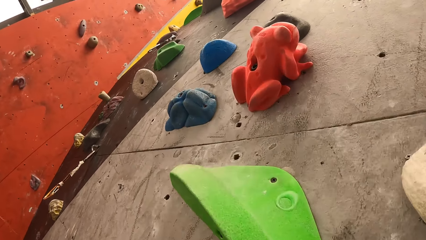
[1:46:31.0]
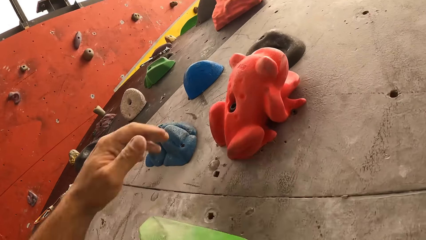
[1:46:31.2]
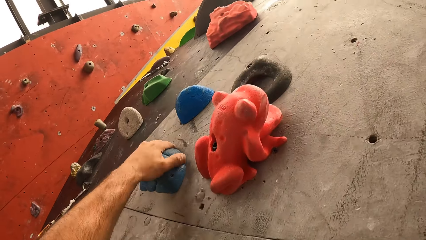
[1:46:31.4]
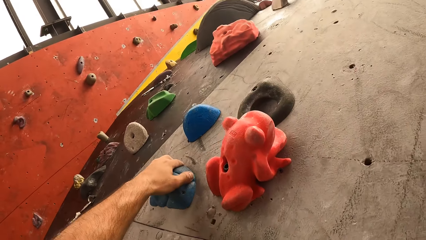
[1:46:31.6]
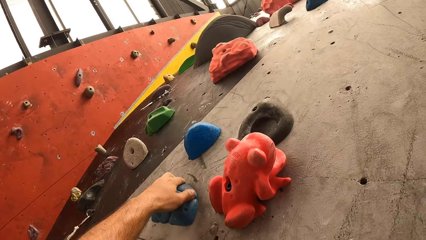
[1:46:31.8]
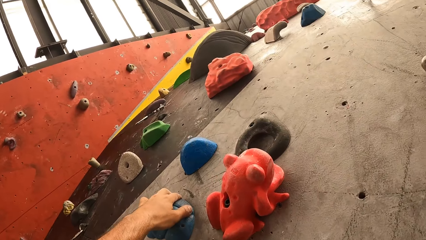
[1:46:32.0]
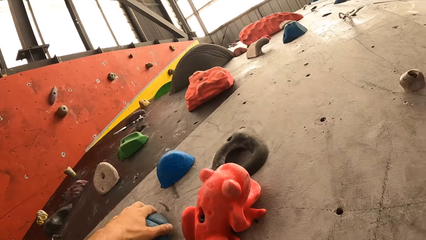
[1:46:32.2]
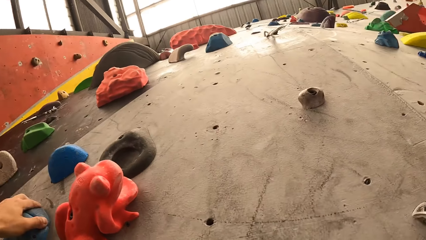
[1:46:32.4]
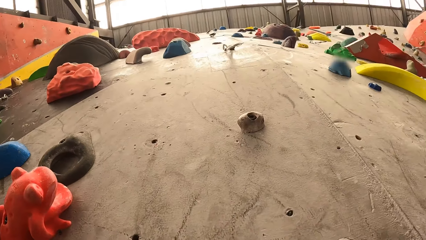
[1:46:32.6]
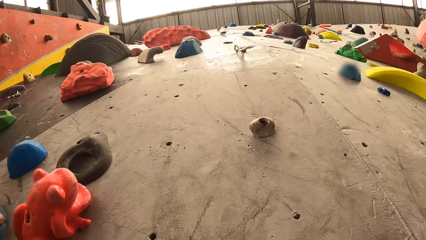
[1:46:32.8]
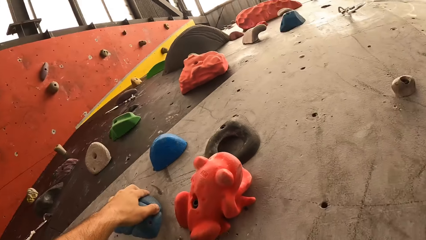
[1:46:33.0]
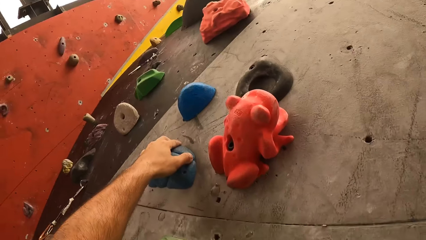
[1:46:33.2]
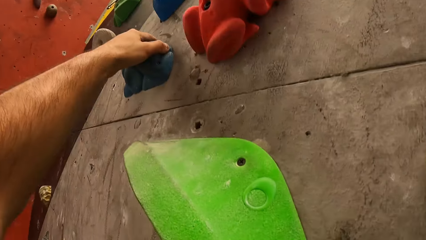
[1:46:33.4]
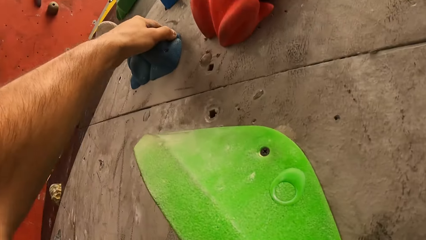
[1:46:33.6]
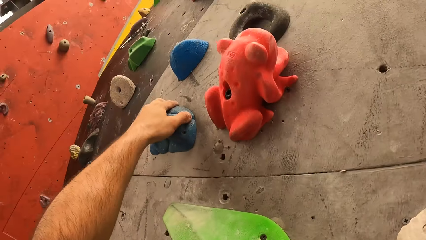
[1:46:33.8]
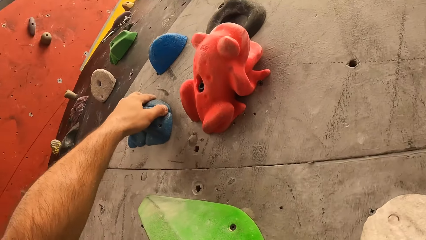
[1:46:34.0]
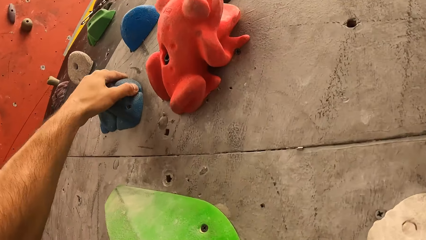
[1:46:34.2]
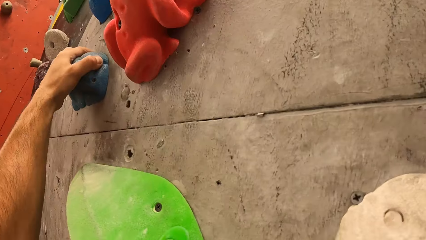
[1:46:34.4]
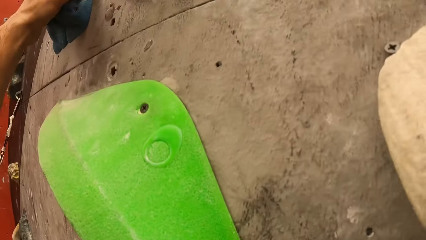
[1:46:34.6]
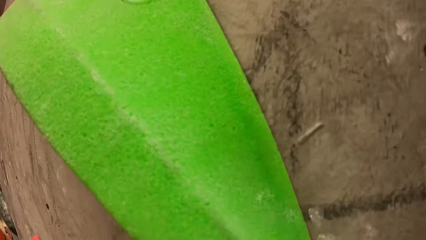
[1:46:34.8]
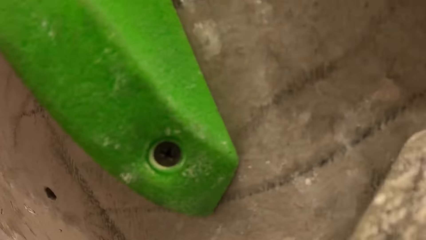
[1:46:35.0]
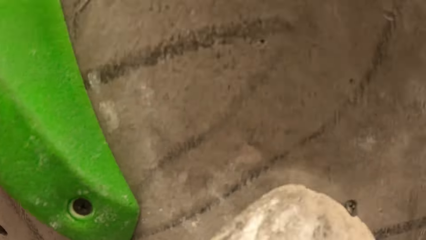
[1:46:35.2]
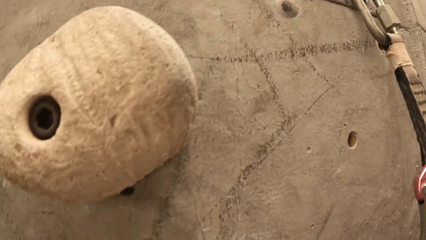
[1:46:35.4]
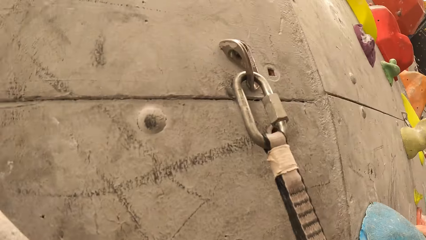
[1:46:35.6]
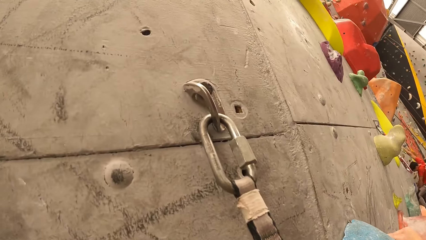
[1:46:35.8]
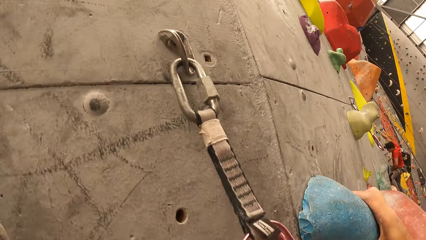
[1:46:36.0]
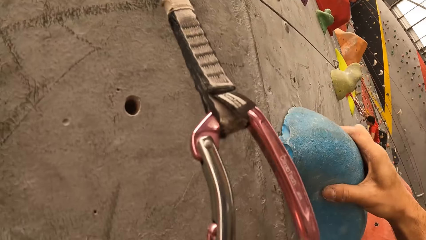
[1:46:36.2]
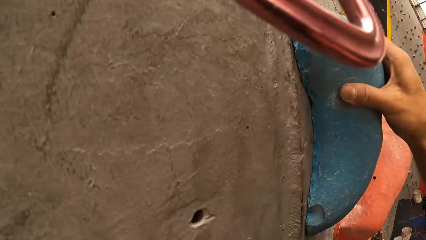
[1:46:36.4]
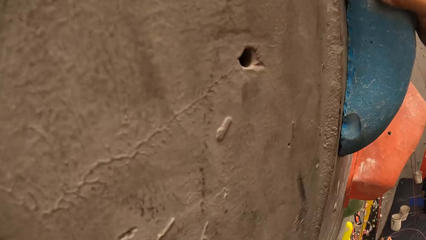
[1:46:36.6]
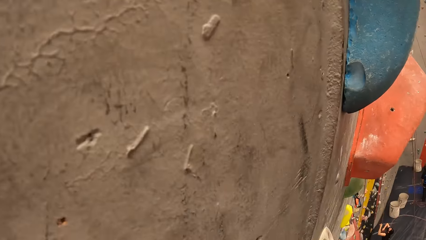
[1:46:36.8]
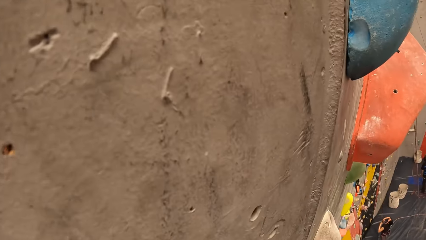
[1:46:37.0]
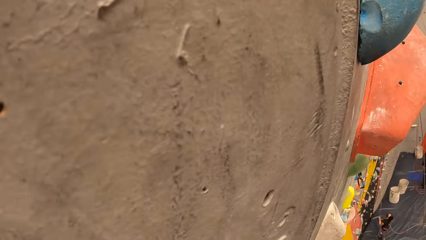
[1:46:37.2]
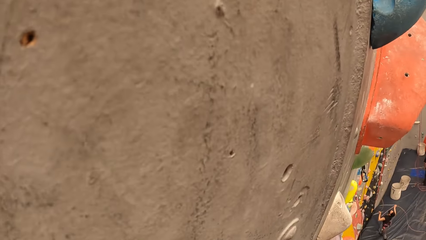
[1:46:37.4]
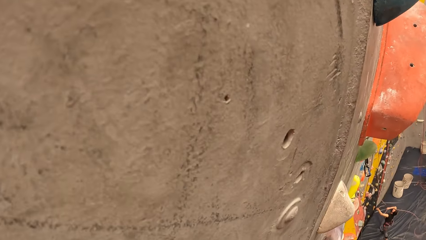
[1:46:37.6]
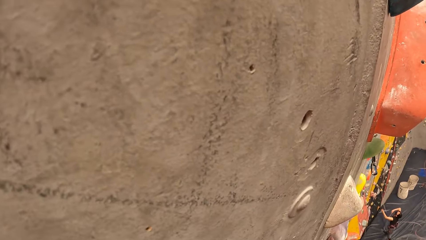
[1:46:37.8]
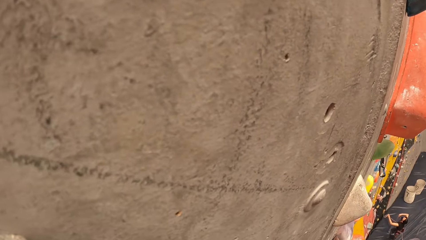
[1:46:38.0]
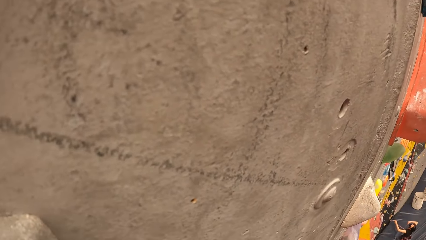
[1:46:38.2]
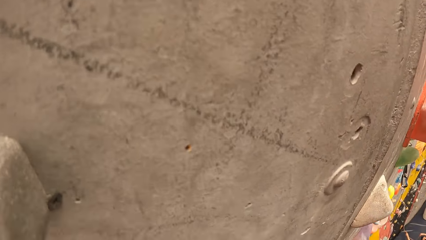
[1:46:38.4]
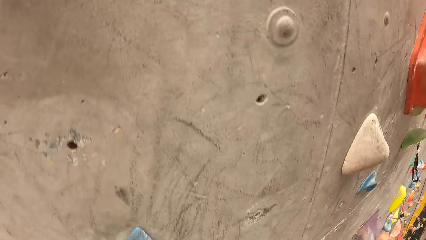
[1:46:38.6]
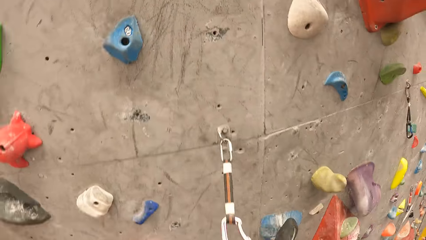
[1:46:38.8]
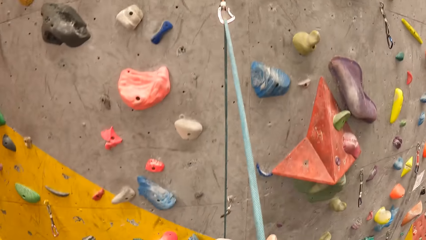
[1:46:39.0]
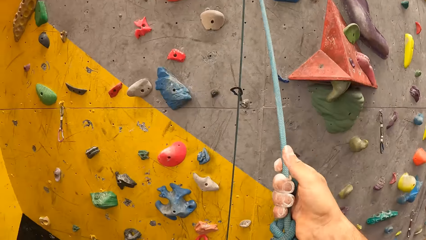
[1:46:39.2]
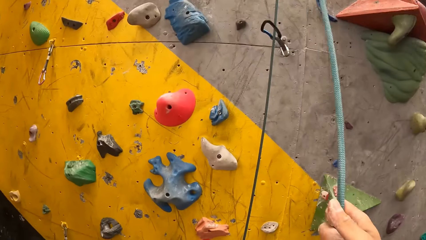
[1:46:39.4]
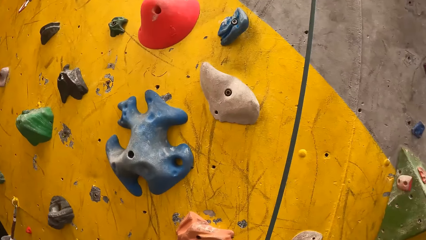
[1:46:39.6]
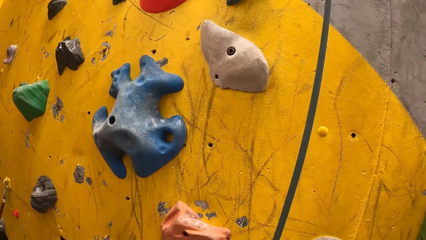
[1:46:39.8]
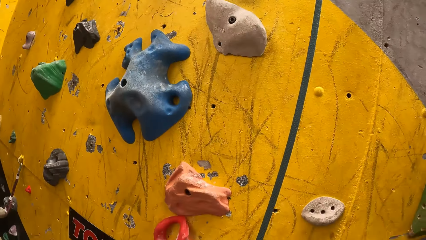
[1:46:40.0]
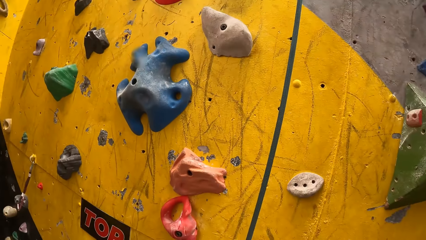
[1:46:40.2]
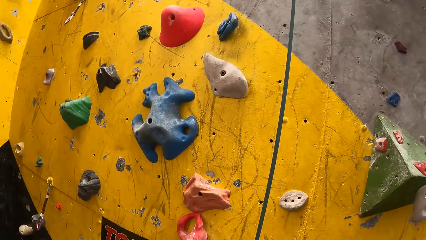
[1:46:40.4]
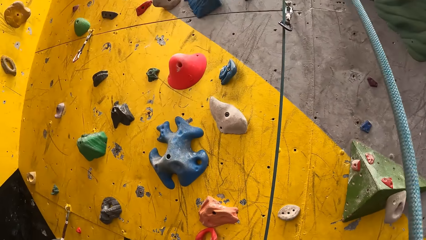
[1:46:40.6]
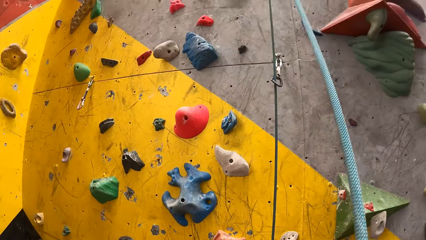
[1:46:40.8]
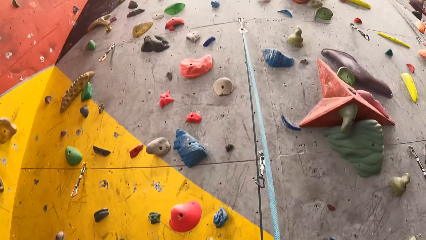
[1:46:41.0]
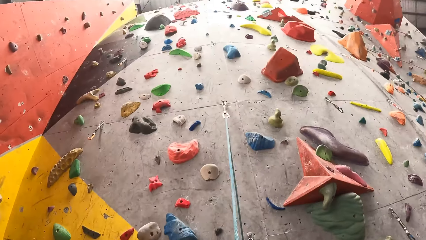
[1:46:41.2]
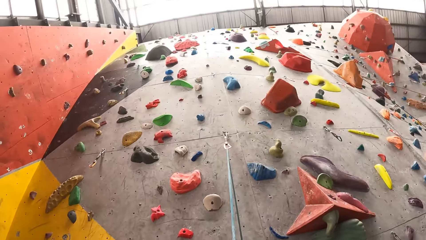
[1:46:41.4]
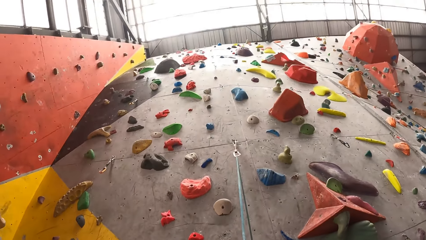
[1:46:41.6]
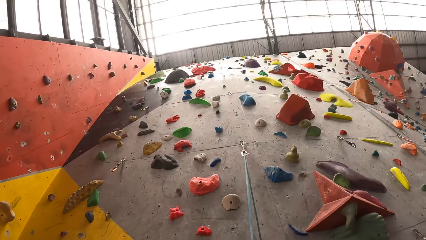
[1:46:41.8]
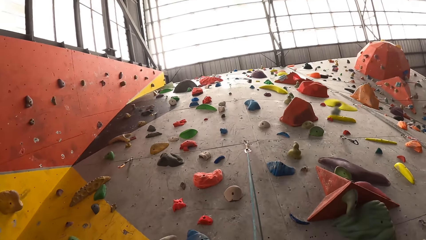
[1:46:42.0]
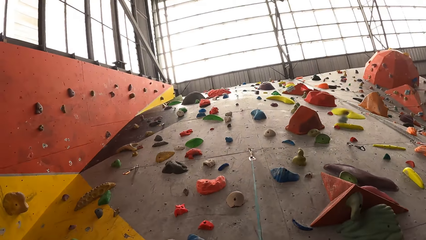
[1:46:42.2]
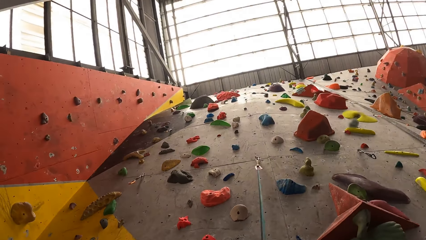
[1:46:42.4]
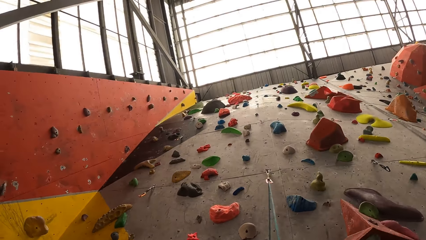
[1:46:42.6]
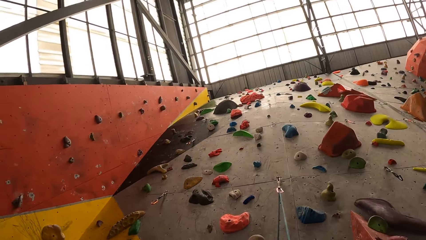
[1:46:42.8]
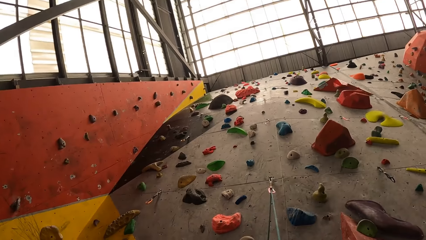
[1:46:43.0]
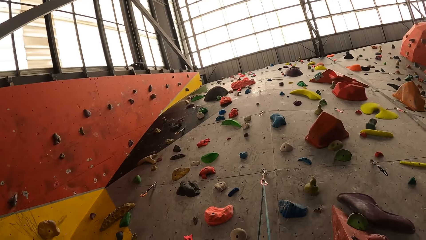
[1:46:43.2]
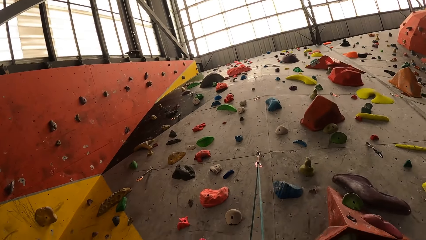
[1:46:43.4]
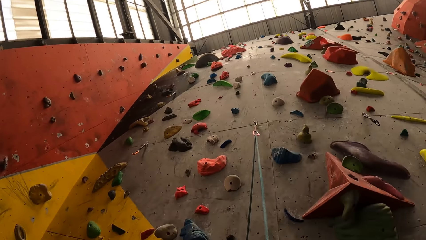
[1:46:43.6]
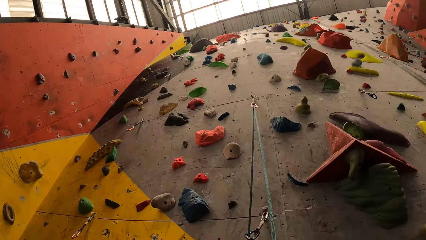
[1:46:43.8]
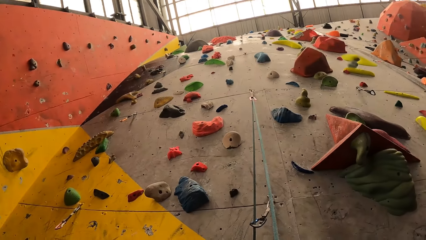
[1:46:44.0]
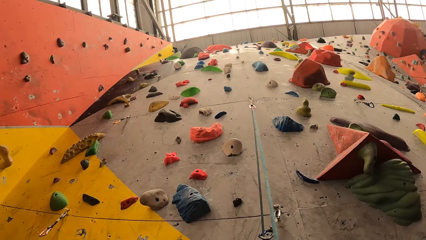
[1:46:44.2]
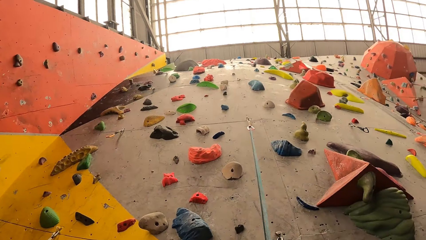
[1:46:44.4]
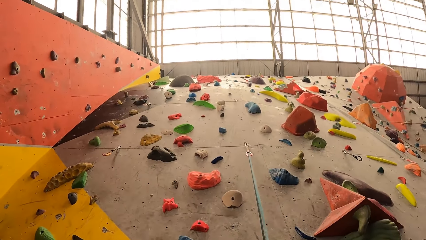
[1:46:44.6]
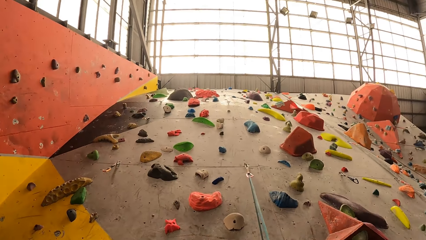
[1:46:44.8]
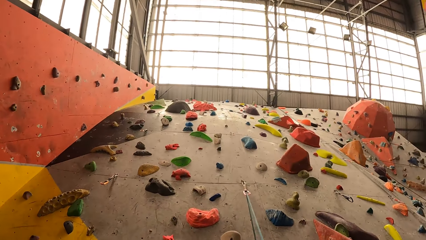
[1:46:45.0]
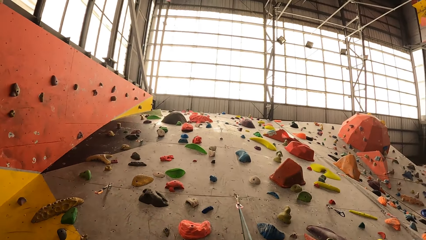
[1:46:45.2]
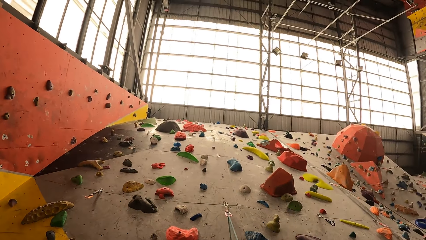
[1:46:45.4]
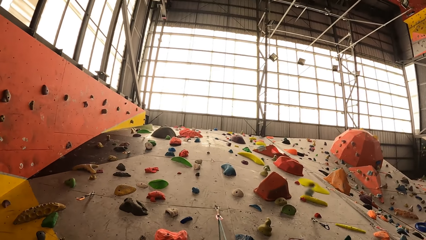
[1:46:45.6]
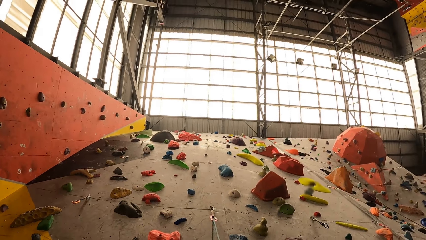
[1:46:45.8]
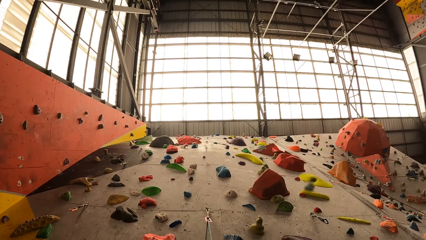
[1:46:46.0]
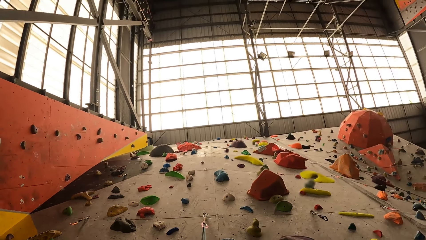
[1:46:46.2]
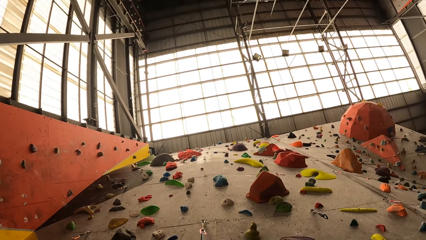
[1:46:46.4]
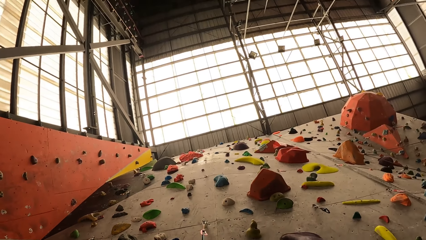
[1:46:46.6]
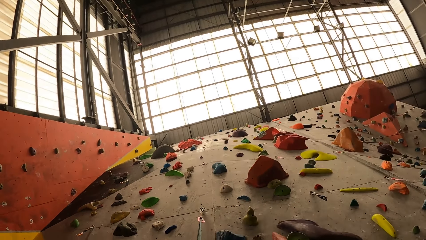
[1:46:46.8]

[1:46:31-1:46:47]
The camera wearer climbs the wall. They look at the wall. They hold the rope. They look at the wall.
